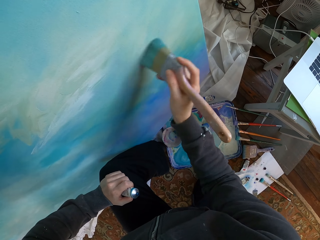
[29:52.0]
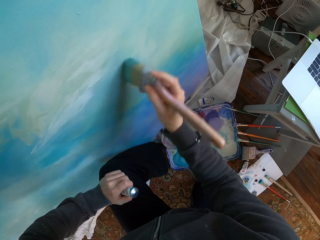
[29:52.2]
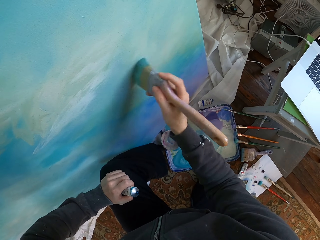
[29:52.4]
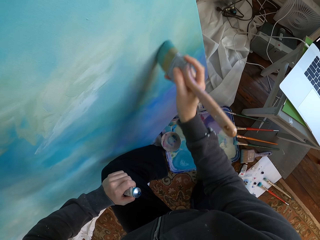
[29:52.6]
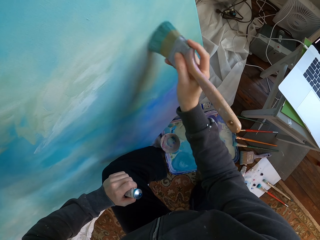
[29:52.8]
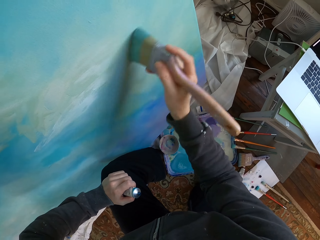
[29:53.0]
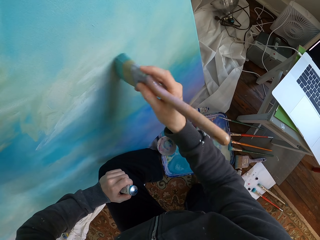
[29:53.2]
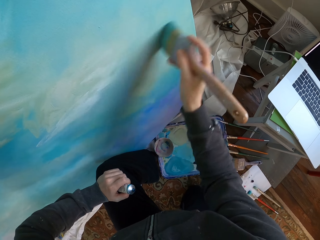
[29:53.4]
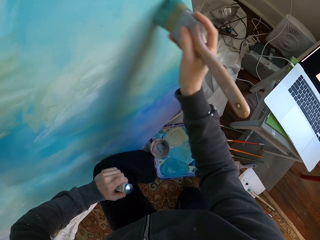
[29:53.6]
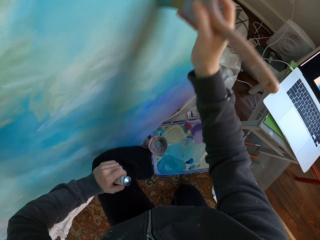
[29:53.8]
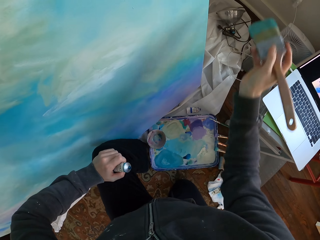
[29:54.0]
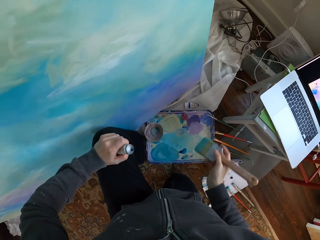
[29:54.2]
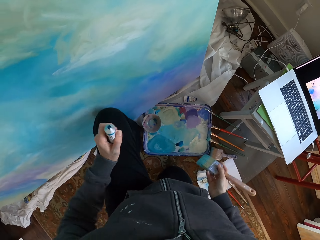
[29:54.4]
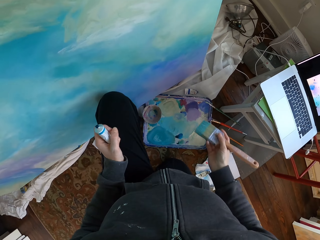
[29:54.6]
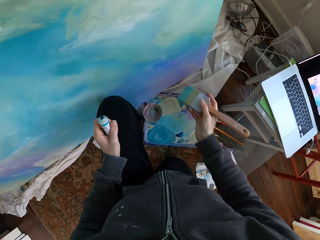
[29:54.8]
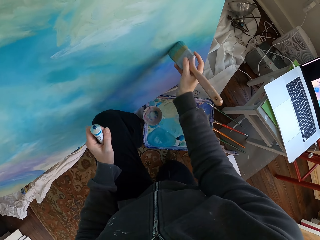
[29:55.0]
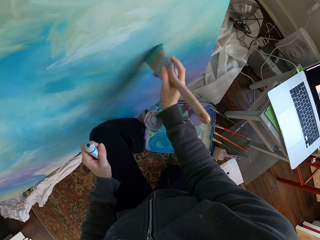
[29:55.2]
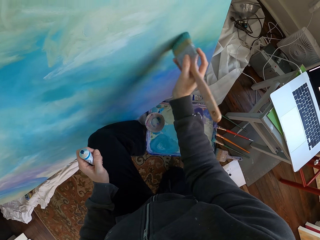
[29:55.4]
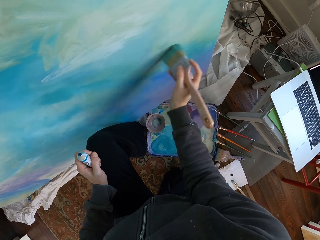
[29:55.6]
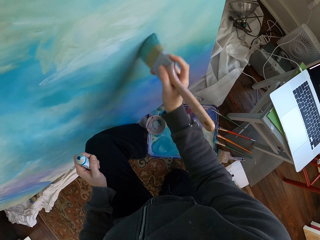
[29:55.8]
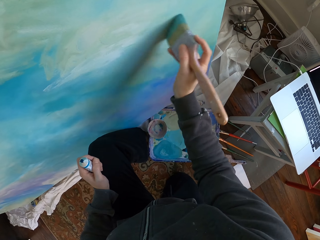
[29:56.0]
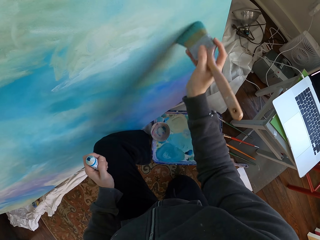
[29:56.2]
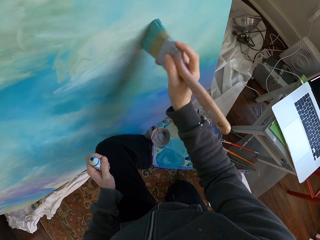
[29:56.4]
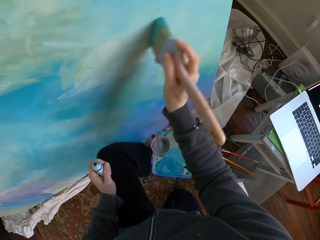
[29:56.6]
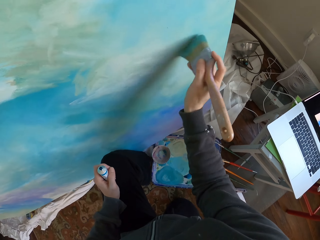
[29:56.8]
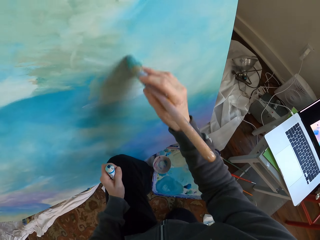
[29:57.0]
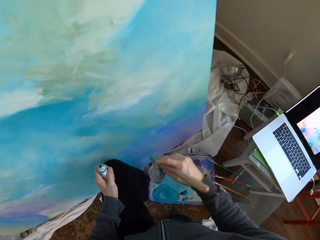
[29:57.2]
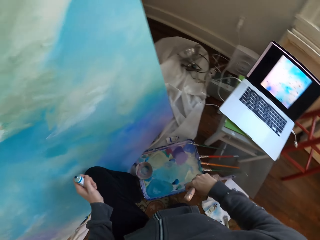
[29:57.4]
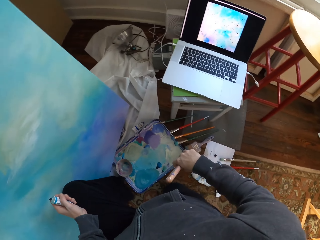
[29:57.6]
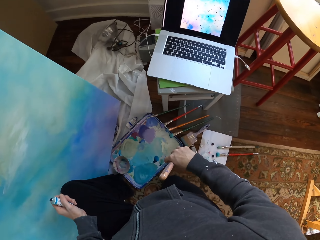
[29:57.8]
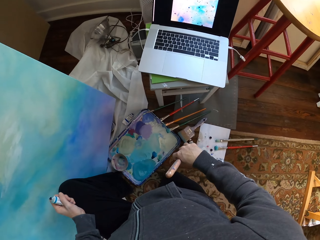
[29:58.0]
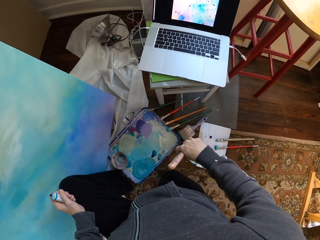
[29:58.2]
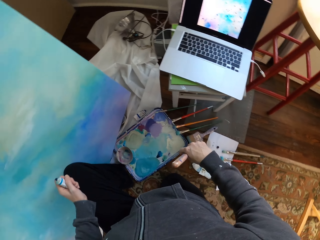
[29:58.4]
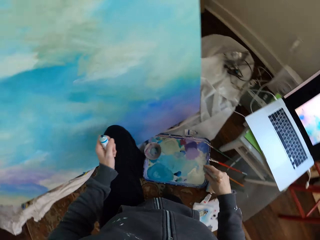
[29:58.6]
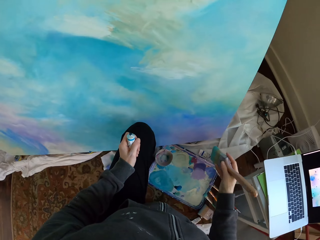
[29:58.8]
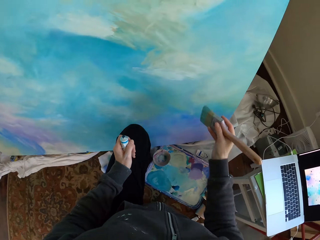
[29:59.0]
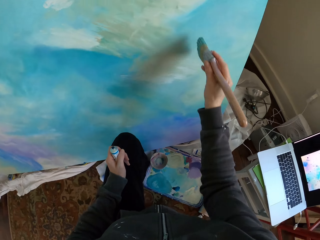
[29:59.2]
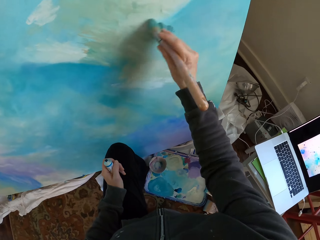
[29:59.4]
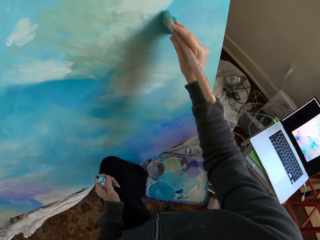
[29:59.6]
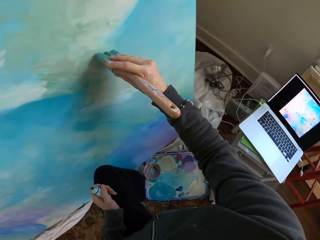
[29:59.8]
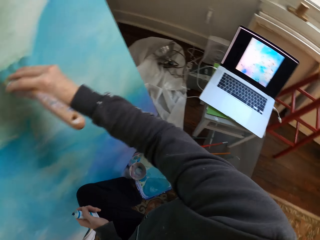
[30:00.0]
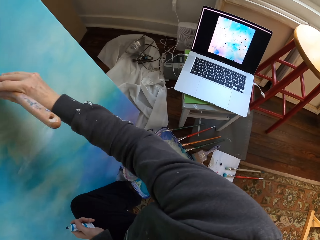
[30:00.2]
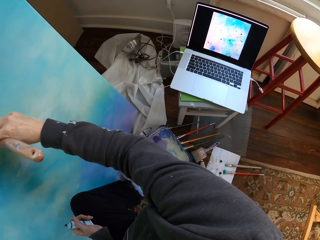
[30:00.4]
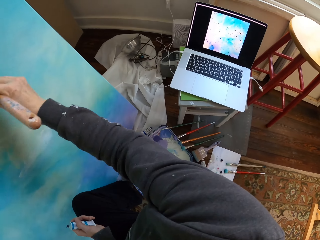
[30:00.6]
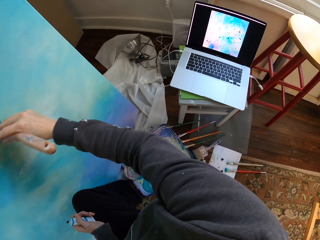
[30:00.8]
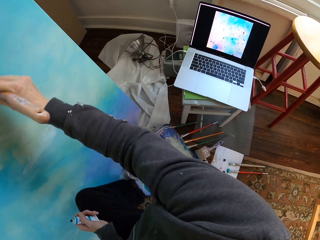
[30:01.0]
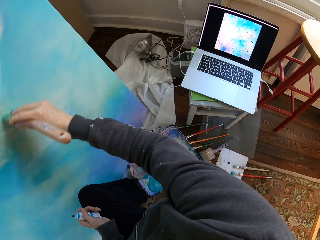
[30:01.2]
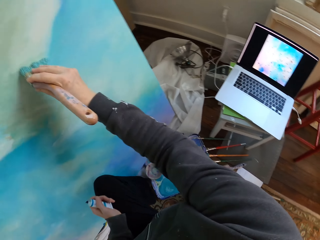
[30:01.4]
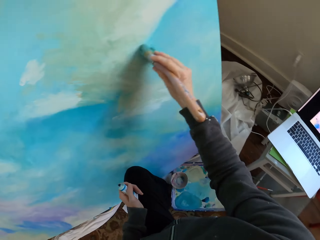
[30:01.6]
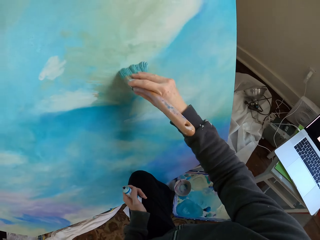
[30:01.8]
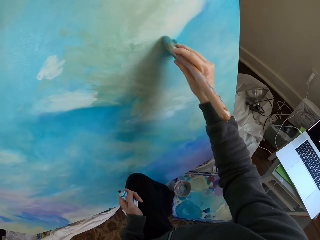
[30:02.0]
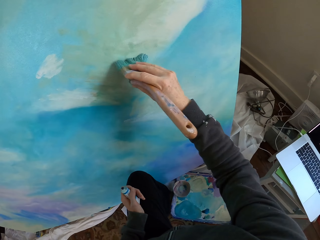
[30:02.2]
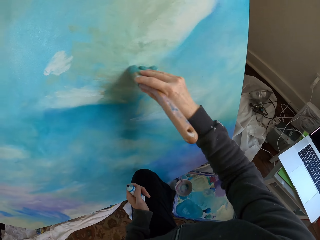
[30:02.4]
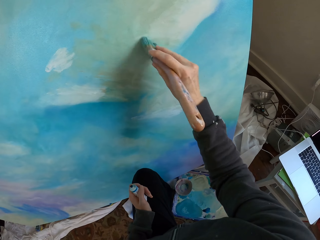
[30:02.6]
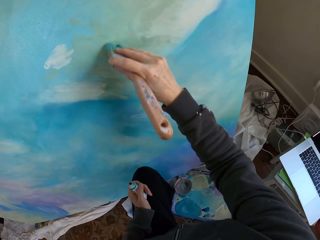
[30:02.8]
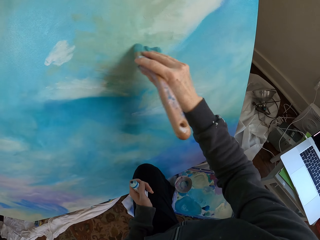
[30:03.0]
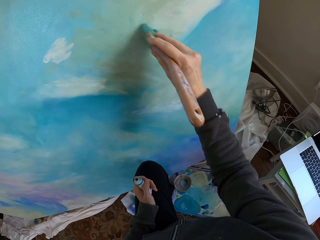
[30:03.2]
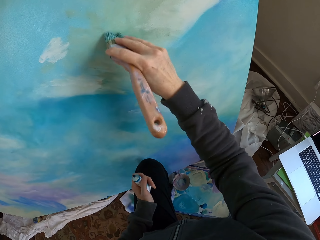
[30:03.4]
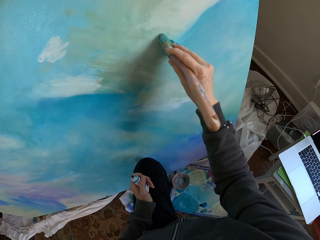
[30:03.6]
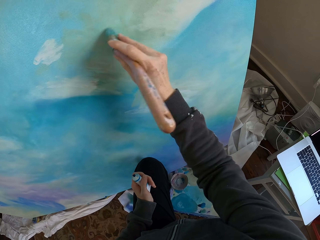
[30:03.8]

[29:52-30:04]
The camera wearer removes a brush from a painting. They paint. They lower a hand holding the brush. They look at the painting. They paint.

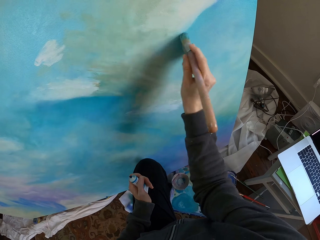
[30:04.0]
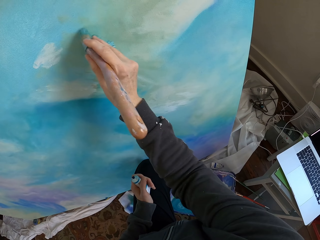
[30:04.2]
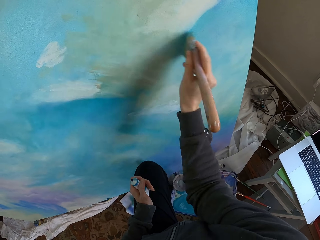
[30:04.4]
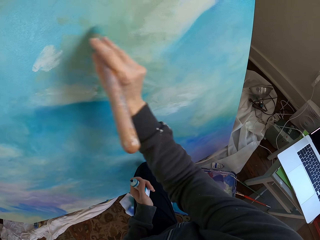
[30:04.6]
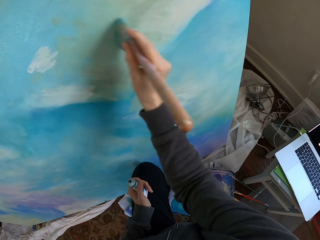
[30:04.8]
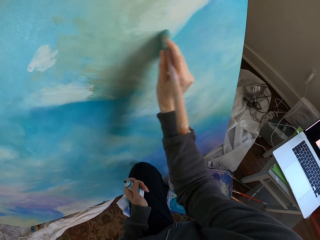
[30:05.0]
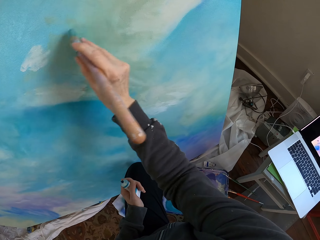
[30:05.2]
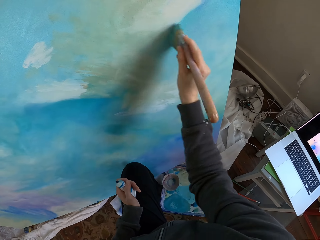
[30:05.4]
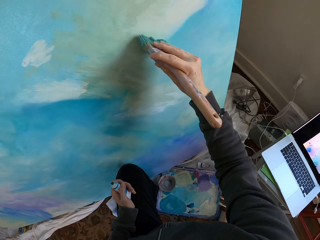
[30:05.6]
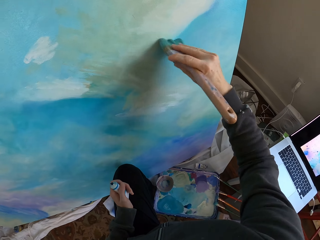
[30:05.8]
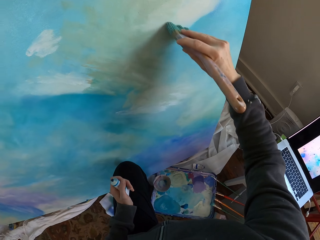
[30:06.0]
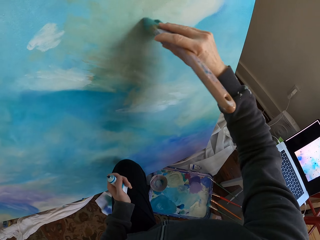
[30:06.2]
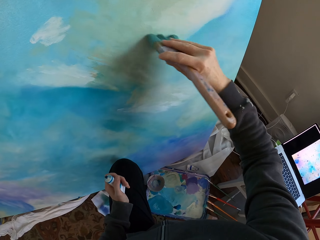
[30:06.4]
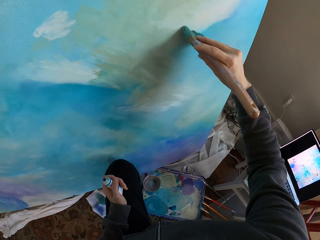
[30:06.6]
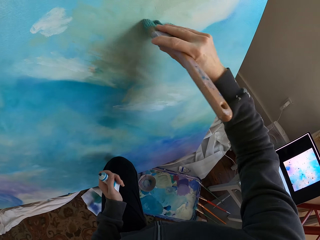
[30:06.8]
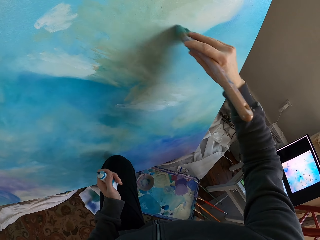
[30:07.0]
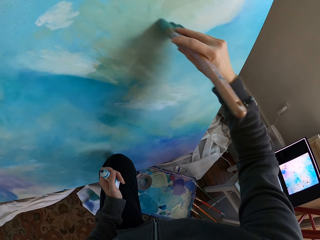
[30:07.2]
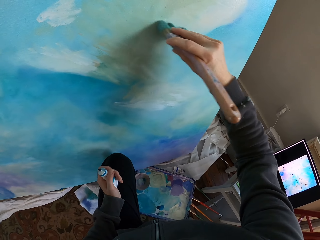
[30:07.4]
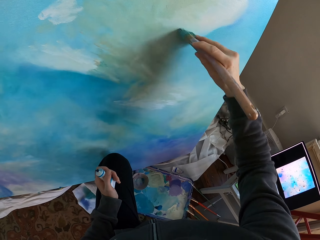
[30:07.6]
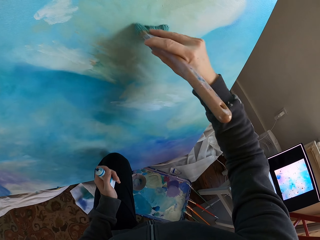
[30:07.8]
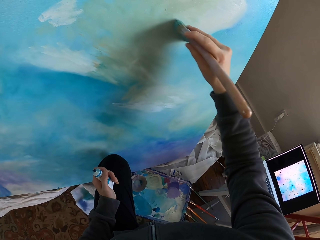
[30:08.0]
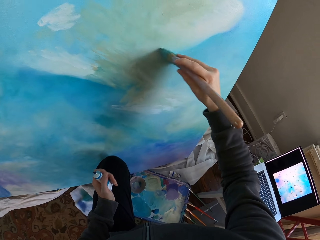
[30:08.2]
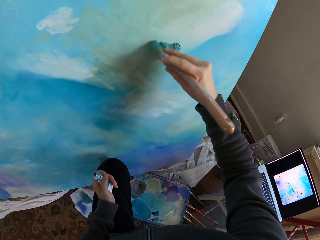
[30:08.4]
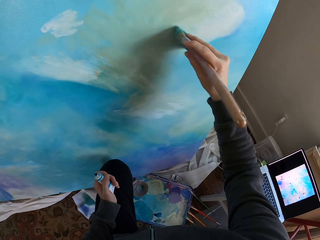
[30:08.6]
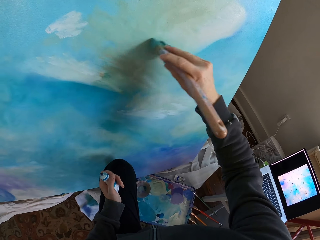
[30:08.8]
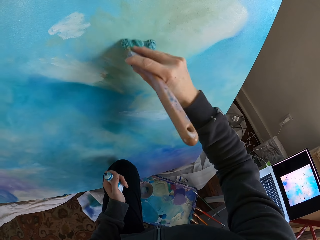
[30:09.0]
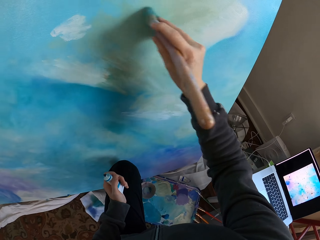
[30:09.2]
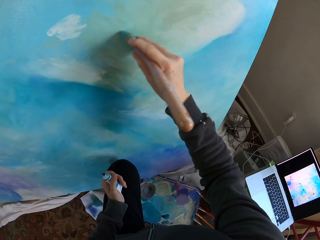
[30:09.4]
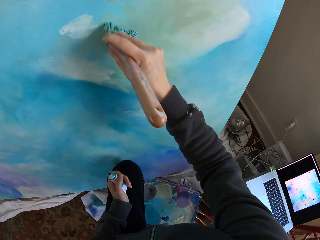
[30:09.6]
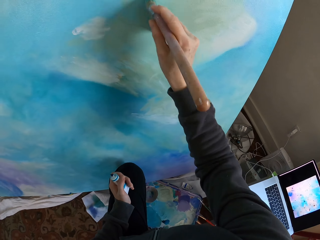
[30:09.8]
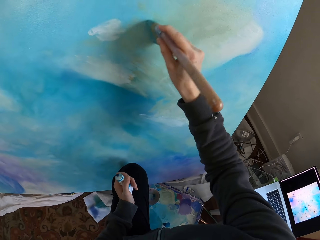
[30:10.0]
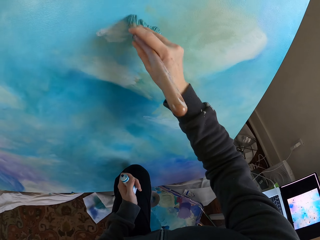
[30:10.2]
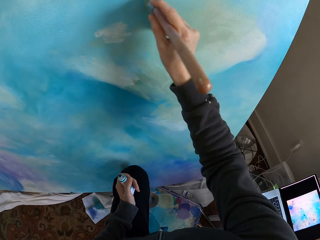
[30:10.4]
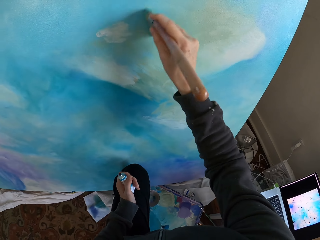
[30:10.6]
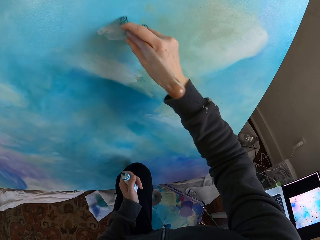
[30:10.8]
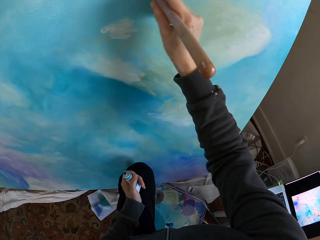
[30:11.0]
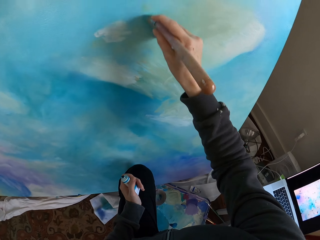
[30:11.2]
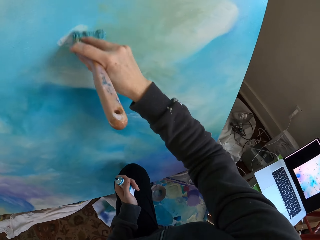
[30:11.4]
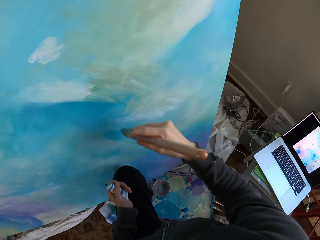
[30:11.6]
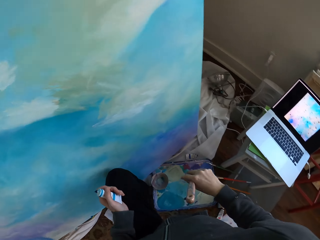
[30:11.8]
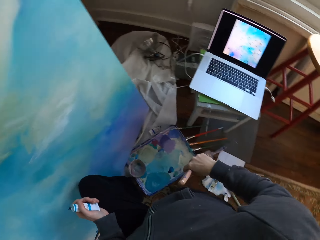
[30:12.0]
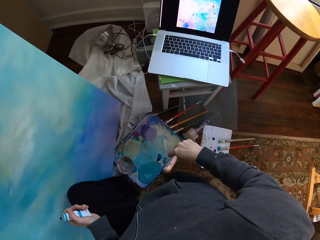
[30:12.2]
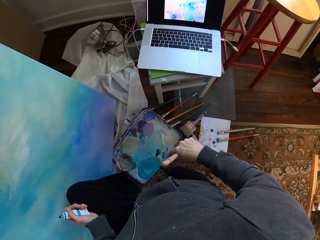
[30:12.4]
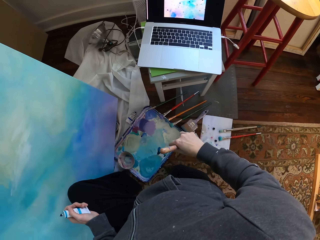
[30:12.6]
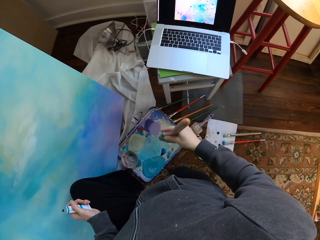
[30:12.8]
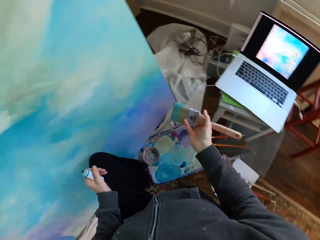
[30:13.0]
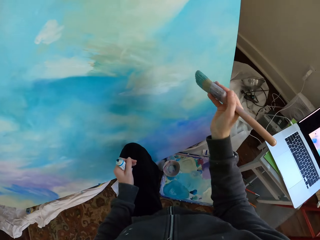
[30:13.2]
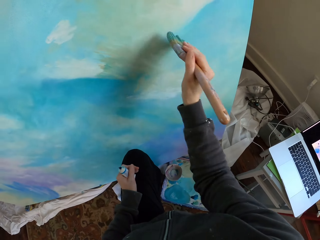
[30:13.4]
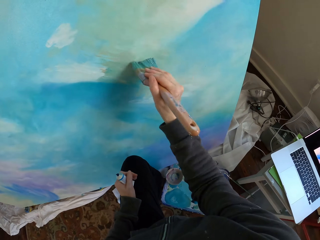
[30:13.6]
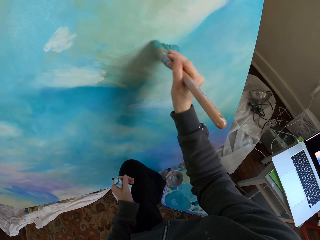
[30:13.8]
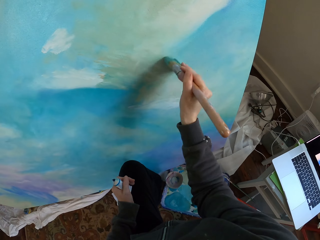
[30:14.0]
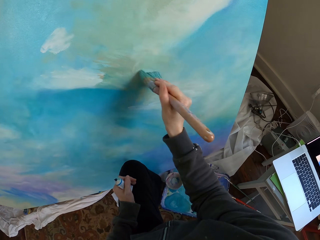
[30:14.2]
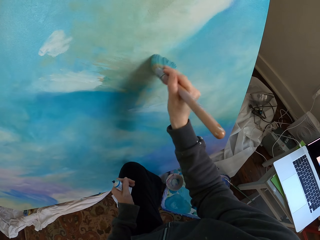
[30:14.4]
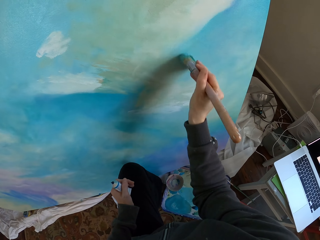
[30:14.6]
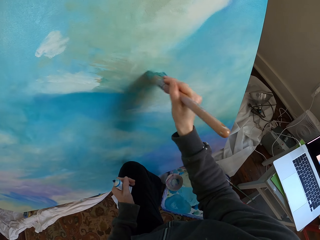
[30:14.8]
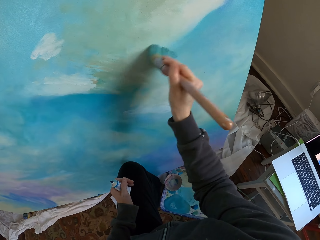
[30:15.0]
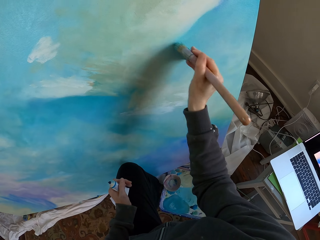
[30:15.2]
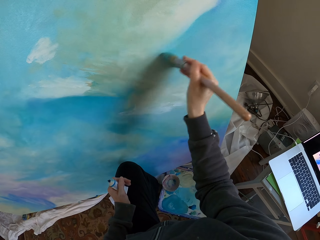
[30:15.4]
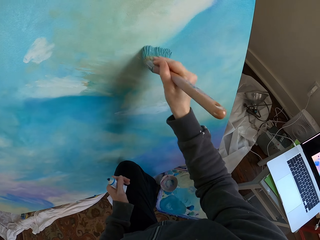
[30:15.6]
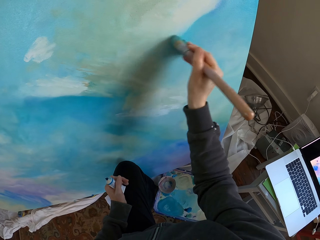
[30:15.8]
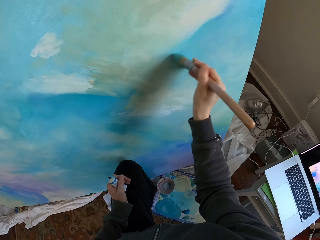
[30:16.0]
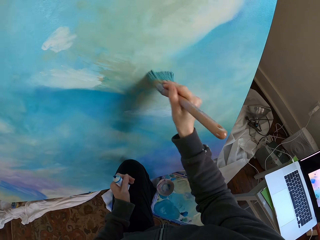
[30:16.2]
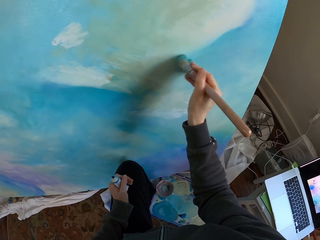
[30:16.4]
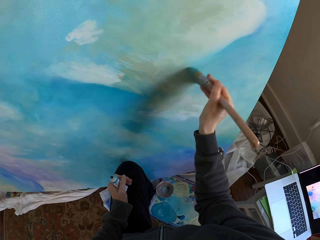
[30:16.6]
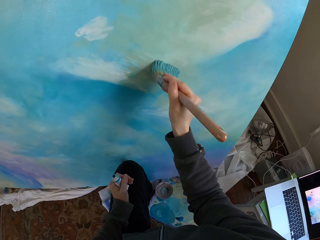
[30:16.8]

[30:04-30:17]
The camera wearer lowers a hand holding a brush. They look at a painting. They paint.
